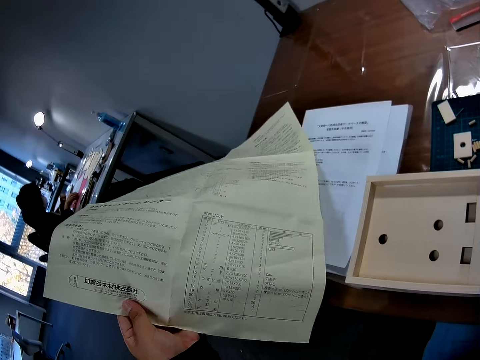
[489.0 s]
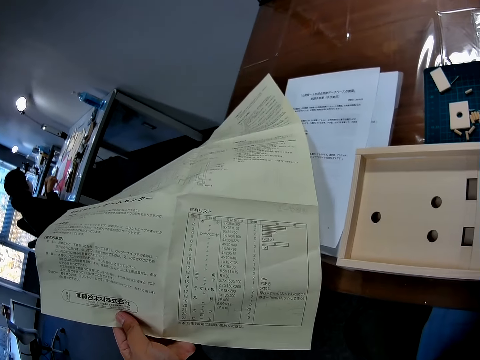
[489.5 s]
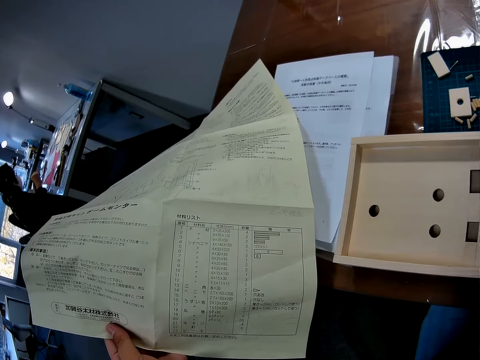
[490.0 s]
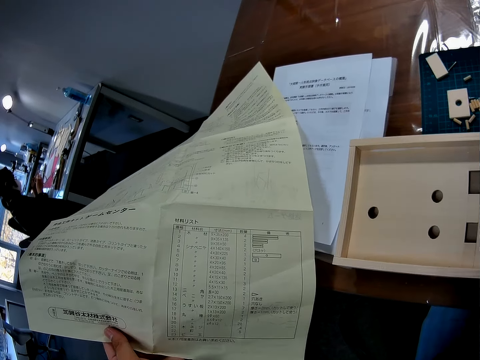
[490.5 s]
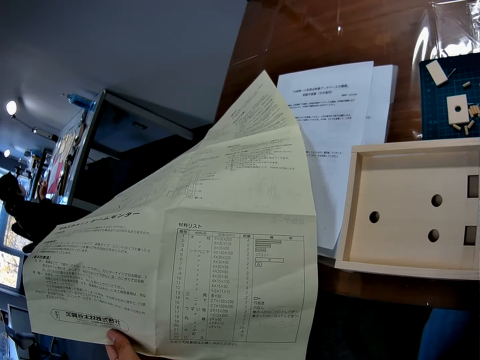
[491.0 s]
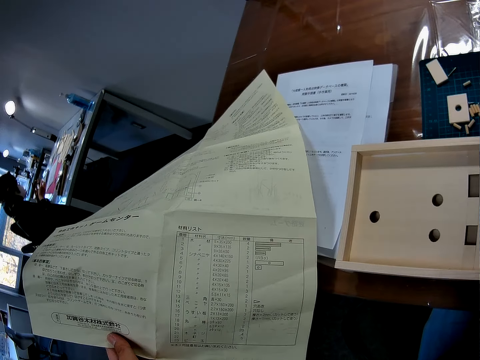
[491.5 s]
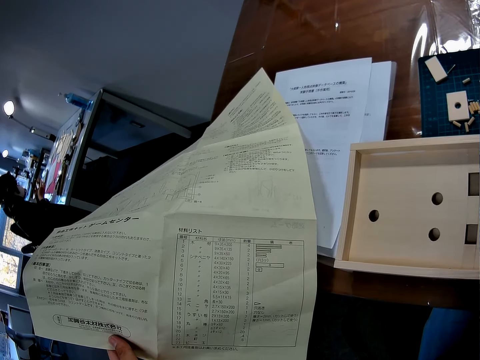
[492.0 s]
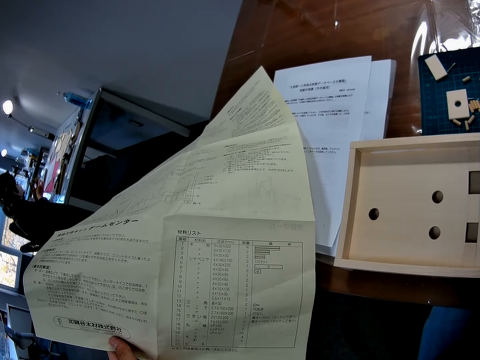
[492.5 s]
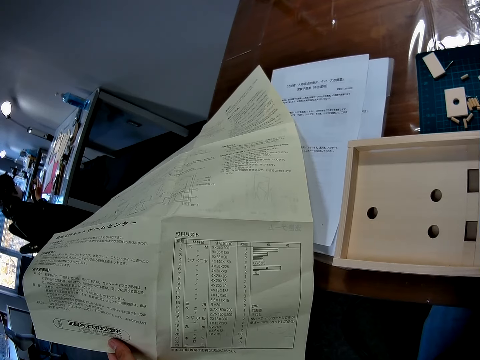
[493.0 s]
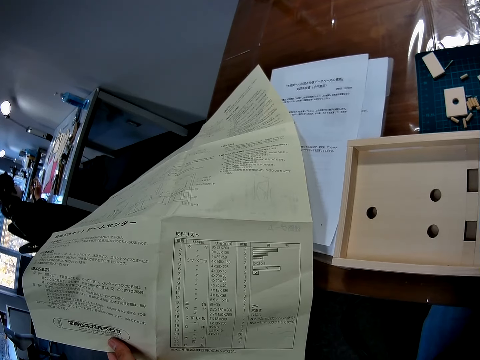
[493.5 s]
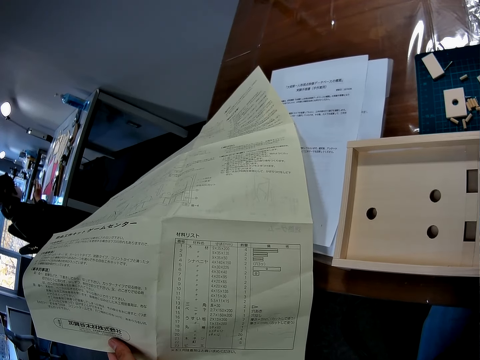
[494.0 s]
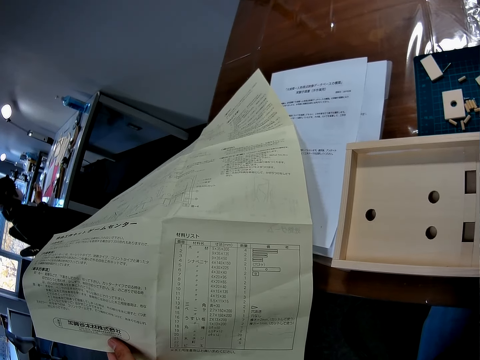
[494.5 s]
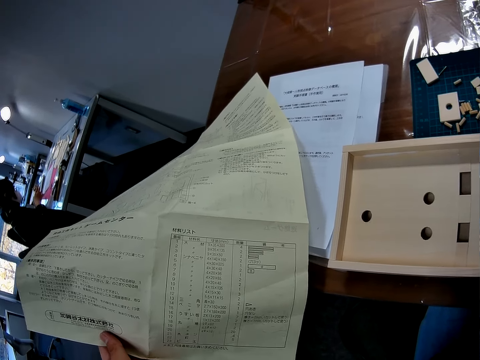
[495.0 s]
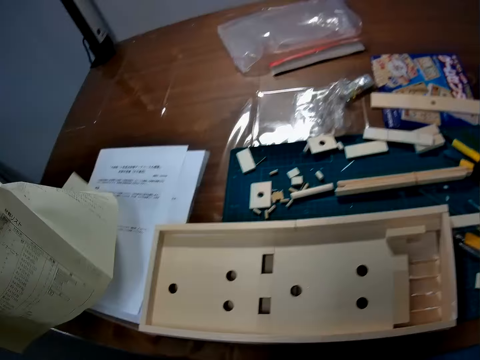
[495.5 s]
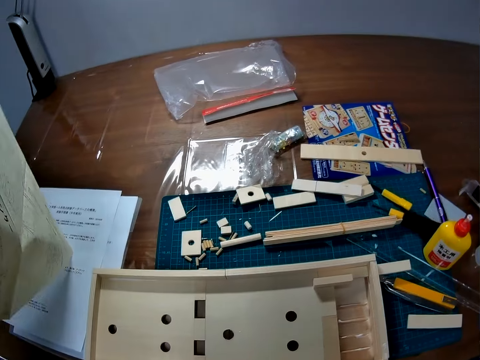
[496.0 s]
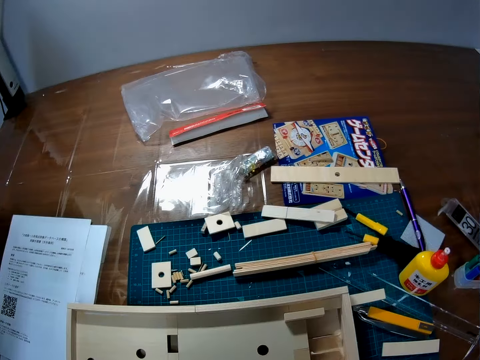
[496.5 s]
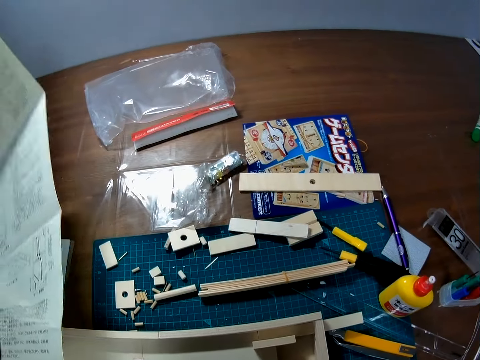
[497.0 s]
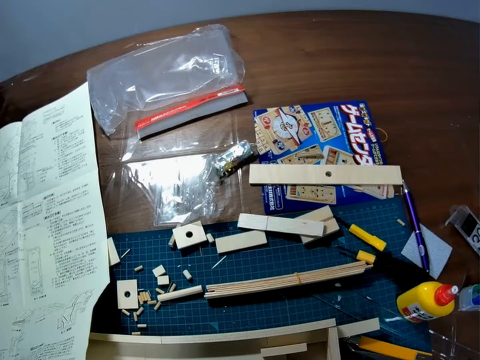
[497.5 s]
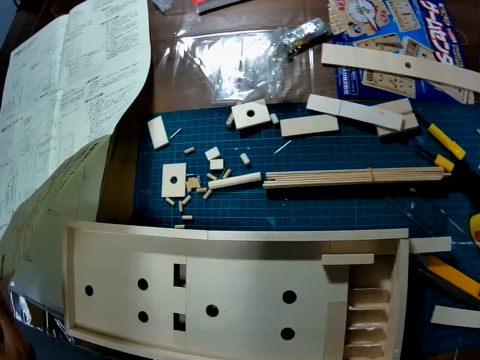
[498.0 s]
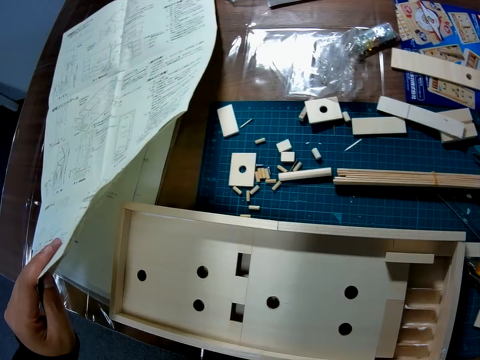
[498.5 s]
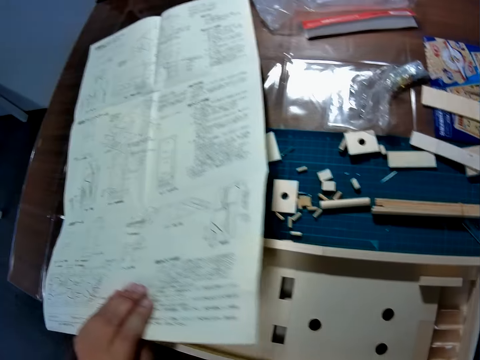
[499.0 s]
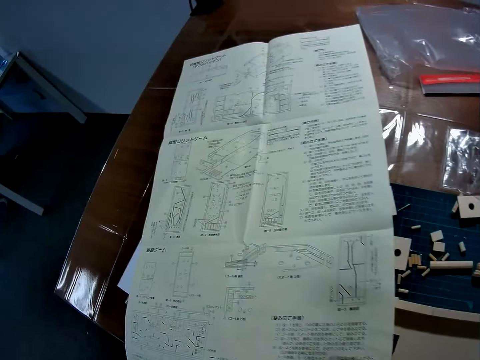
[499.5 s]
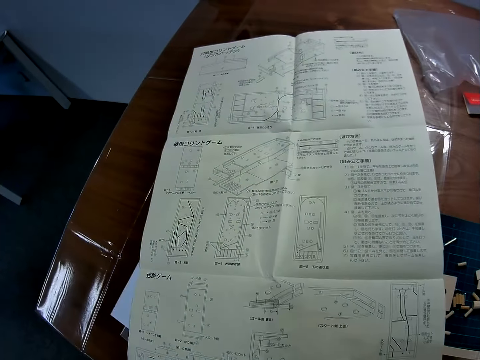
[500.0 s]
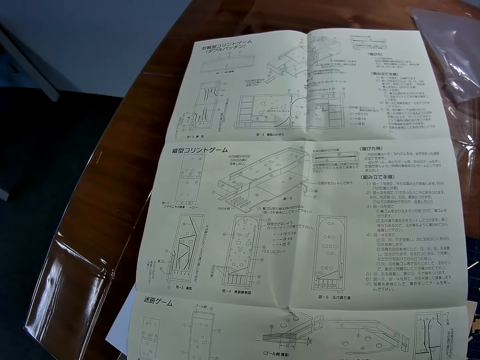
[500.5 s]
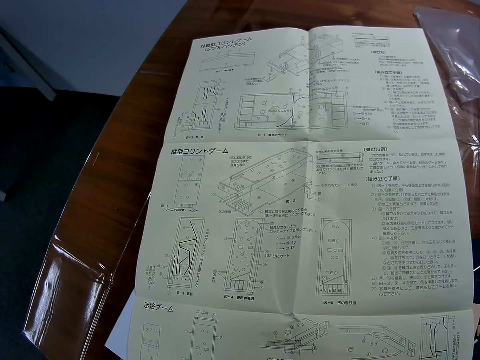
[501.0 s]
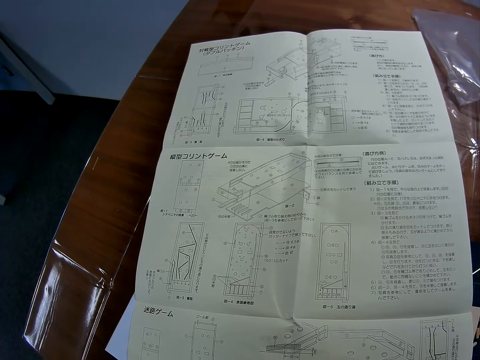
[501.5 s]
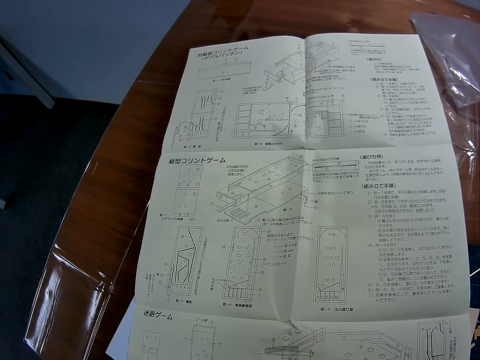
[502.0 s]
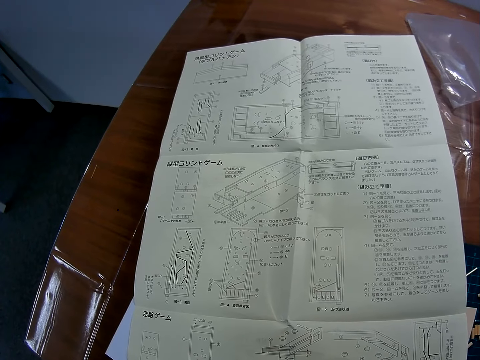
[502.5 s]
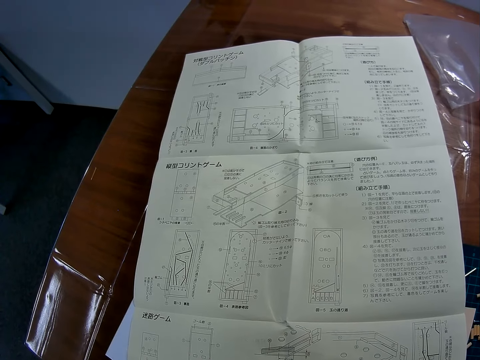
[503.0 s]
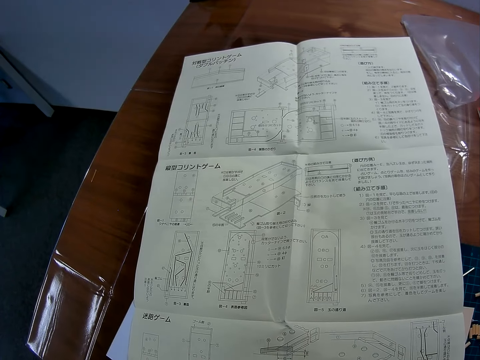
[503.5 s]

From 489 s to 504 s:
The camera wearer stares at the paper. They turn the paper. They drop the paper on the table. They stare at the paper.

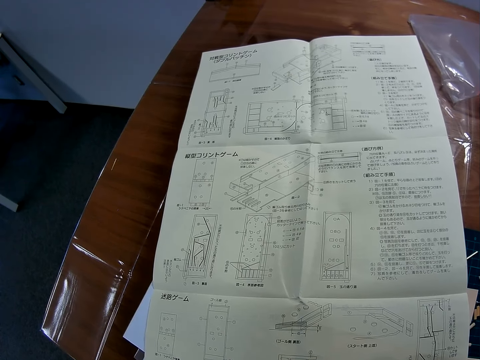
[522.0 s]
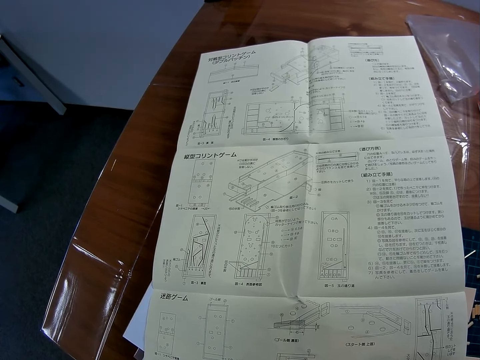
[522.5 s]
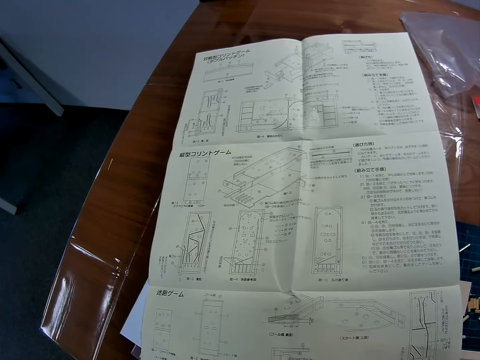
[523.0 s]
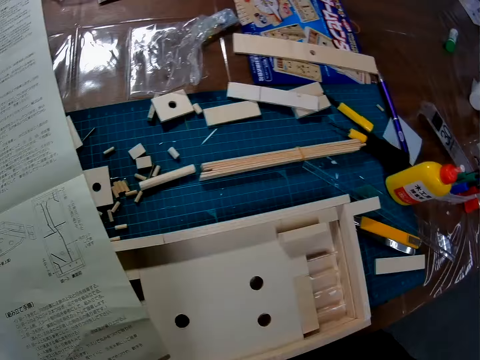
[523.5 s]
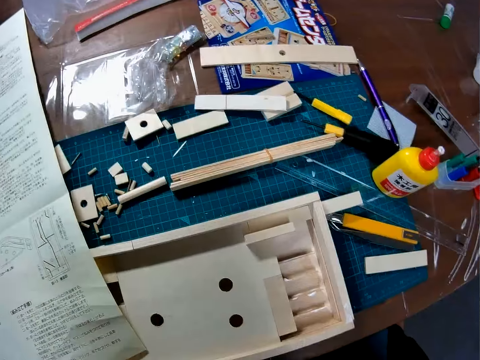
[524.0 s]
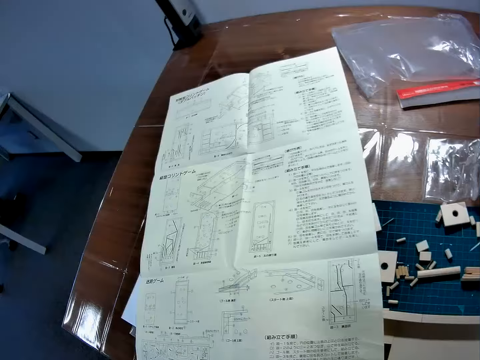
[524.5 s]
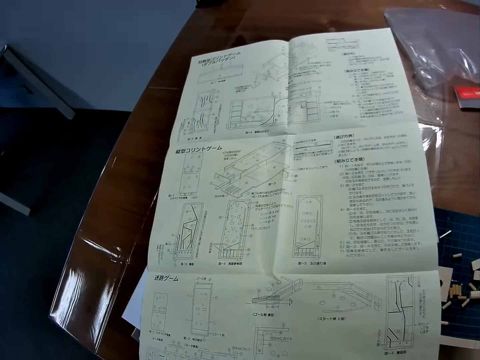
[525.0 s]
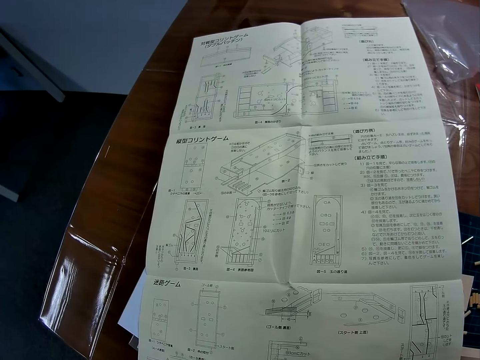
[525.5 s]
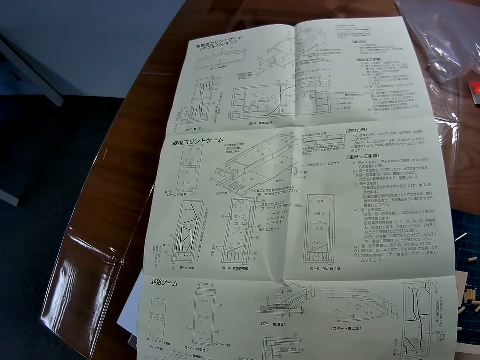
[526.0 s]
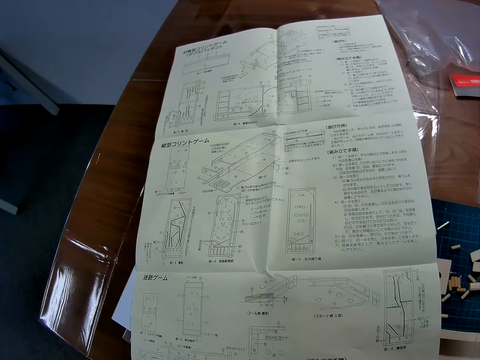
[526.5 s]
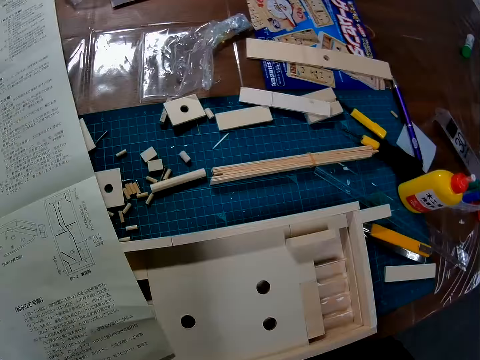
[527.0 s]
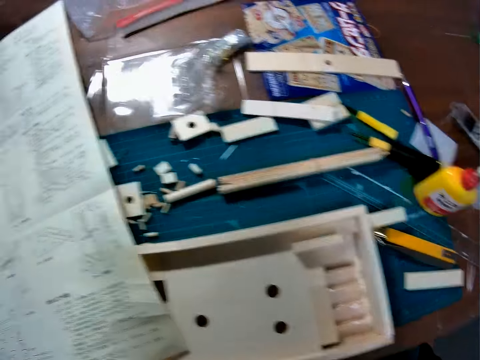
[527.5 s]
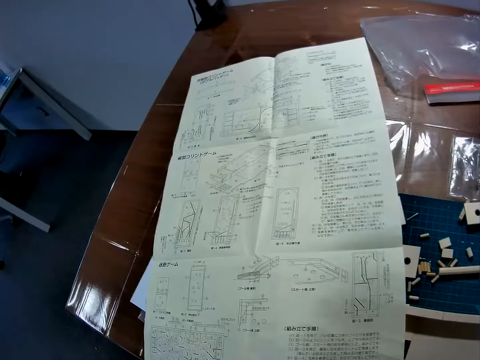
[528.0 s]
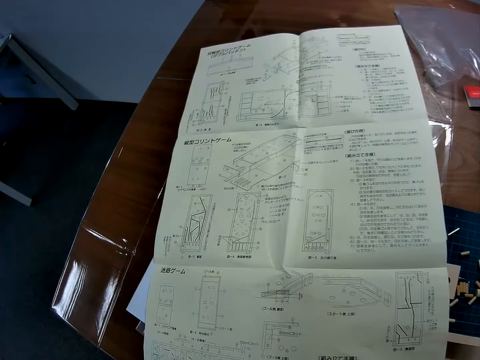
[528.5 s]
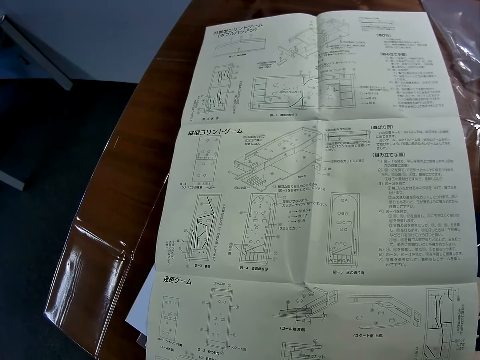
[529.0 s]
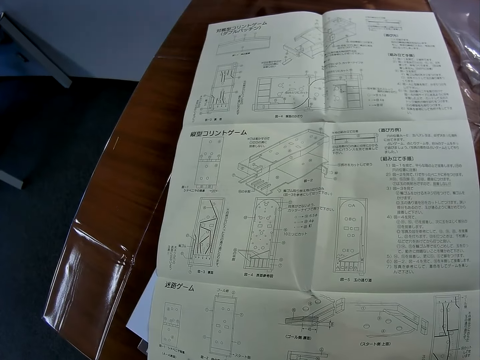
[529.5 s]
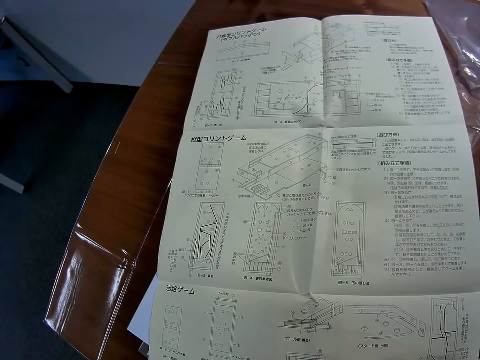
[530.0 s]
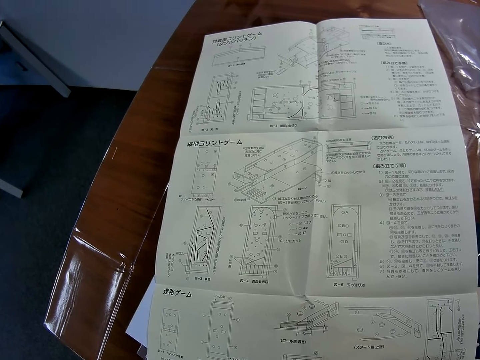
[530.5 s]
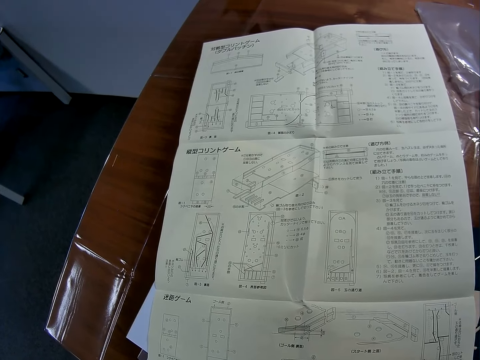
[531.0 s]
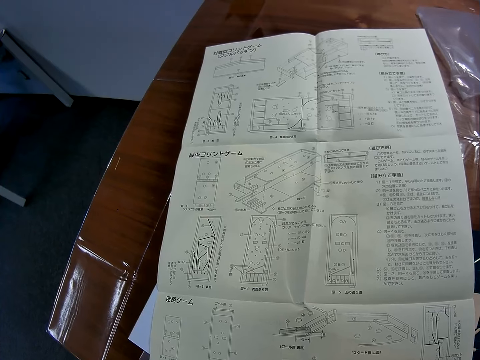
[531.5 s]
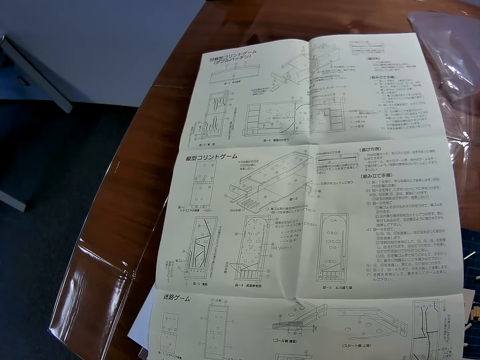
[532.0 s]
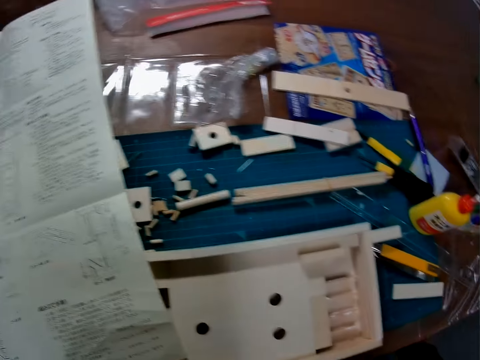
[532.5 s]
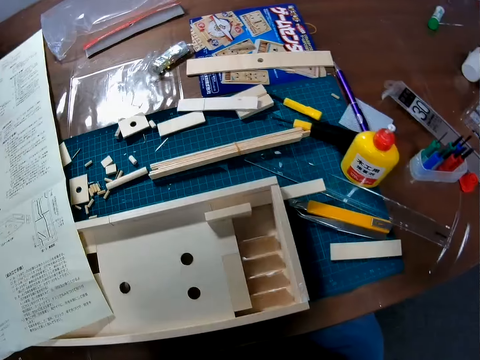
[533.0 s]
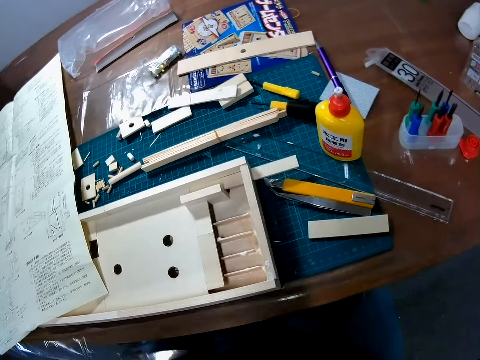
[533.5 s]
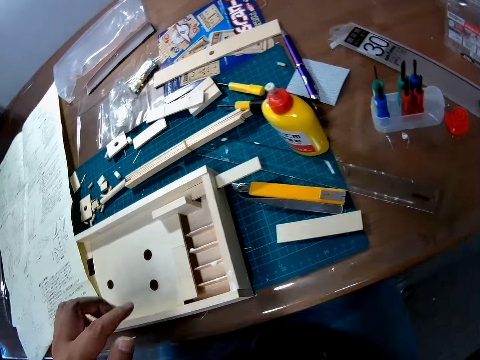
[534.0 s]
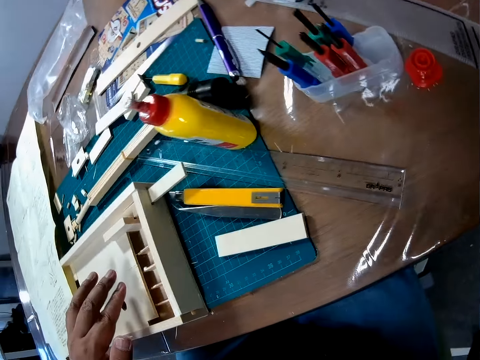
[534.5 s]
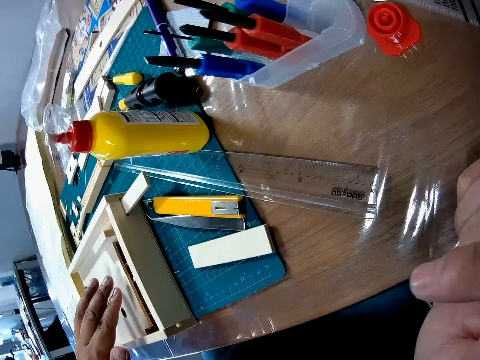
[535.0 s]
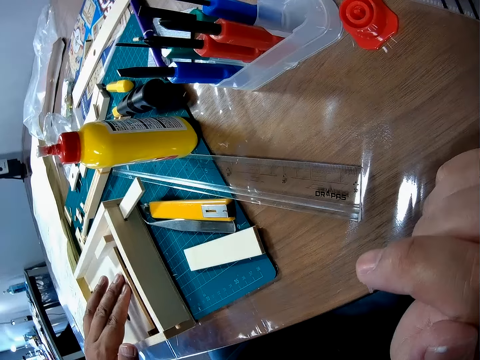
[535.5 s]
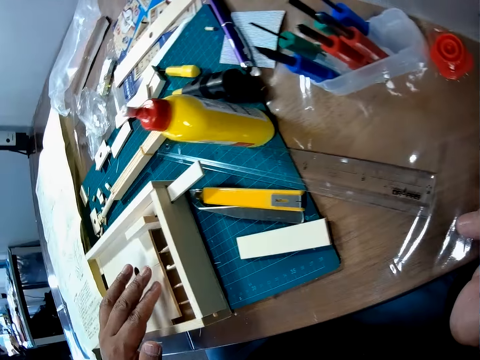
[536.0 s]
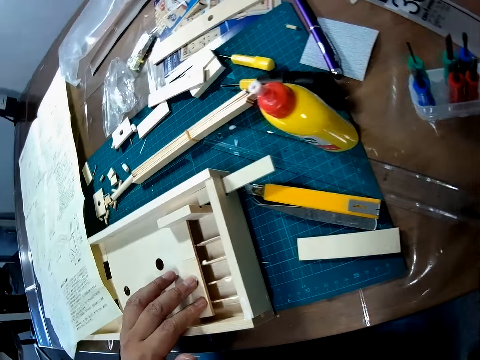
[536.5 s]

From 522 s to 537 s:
The camera wearer stares around. They stare at the paper. They stare around. They stare at the paper. They stare around. They touch something.
